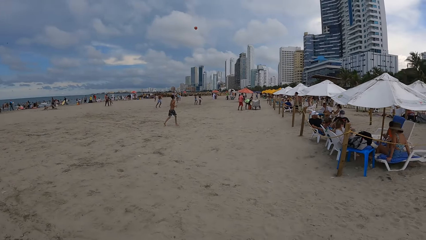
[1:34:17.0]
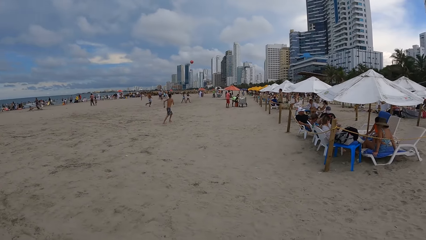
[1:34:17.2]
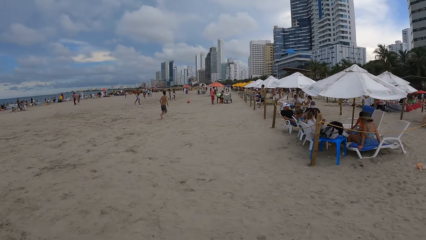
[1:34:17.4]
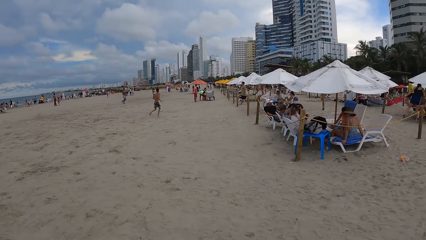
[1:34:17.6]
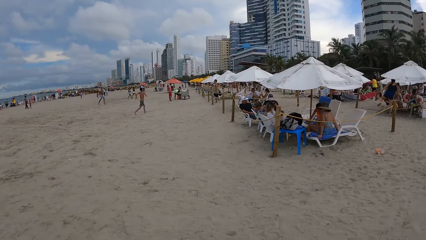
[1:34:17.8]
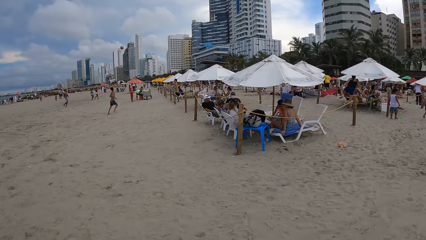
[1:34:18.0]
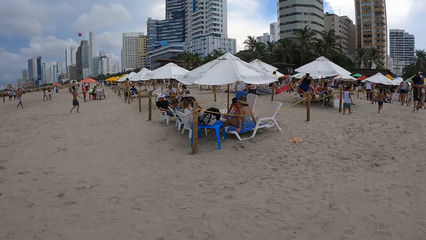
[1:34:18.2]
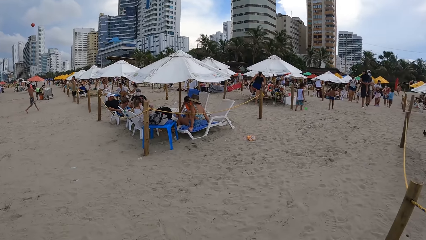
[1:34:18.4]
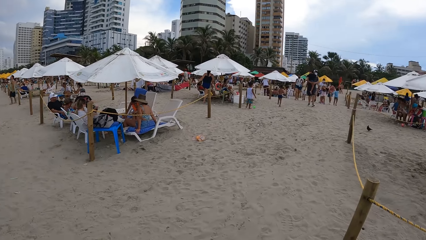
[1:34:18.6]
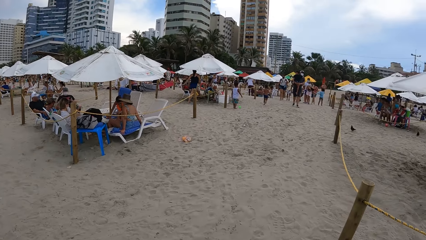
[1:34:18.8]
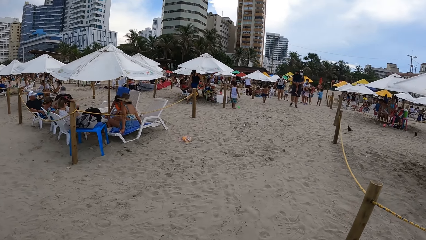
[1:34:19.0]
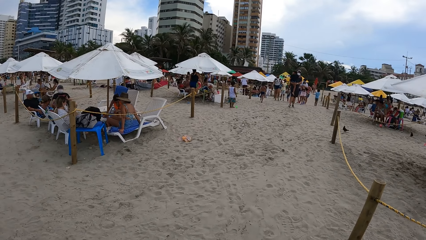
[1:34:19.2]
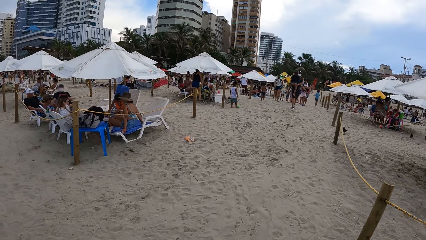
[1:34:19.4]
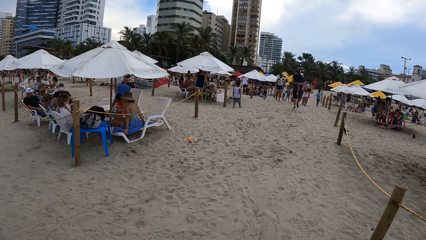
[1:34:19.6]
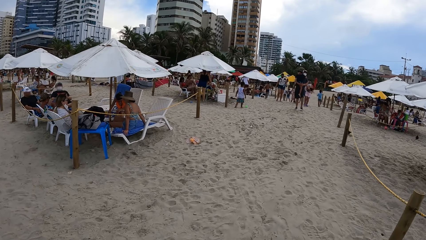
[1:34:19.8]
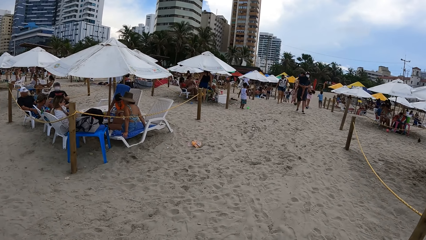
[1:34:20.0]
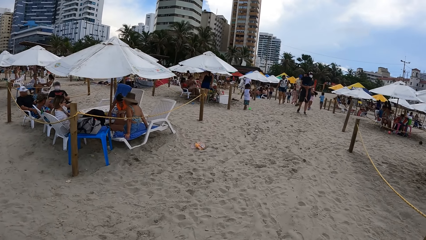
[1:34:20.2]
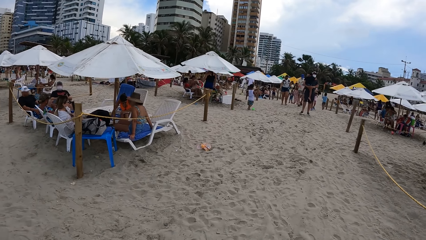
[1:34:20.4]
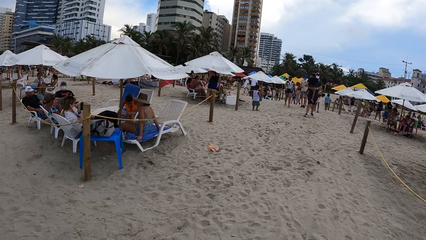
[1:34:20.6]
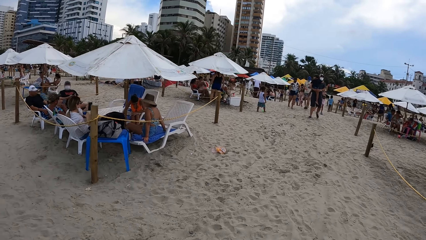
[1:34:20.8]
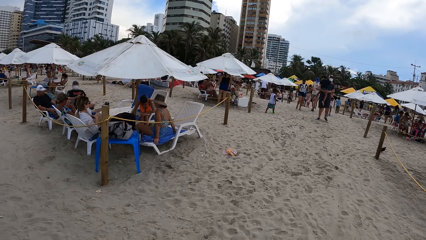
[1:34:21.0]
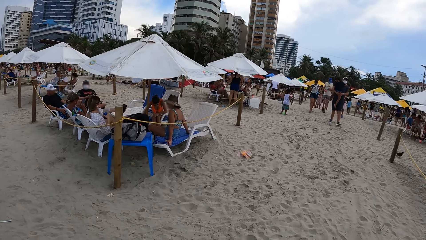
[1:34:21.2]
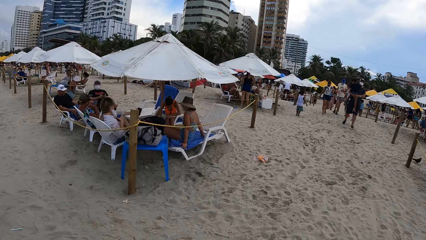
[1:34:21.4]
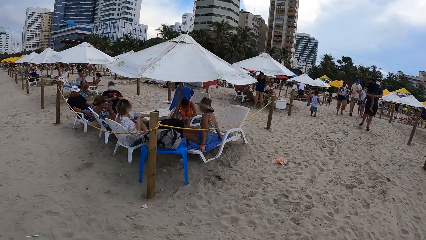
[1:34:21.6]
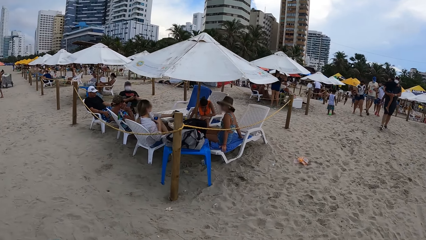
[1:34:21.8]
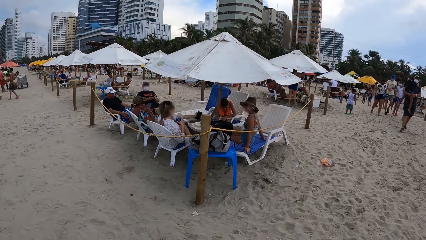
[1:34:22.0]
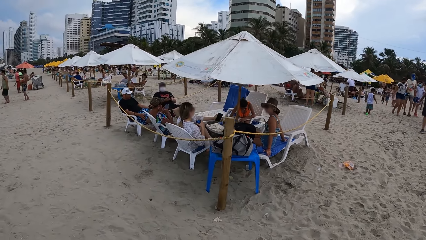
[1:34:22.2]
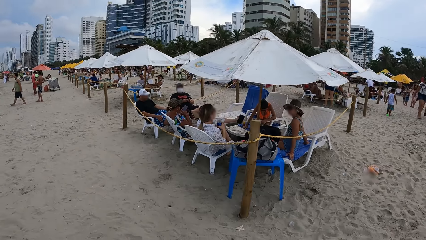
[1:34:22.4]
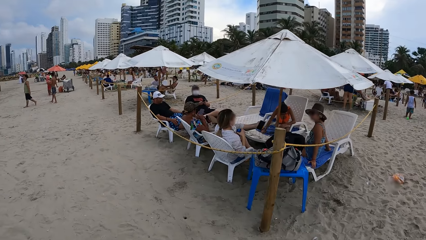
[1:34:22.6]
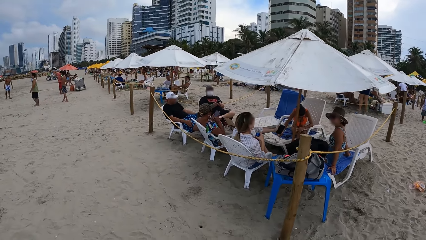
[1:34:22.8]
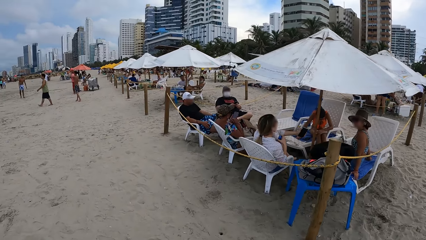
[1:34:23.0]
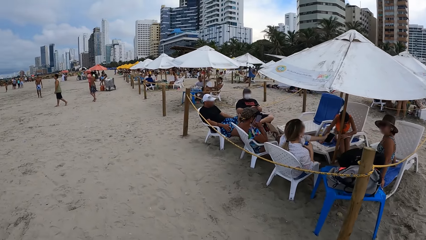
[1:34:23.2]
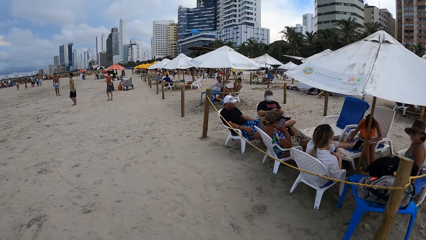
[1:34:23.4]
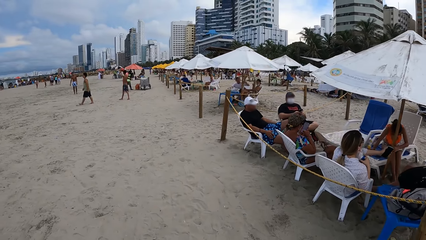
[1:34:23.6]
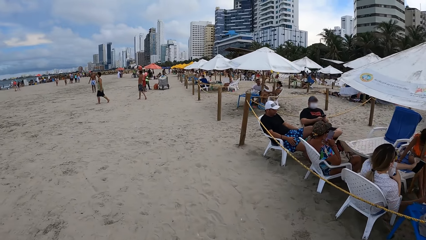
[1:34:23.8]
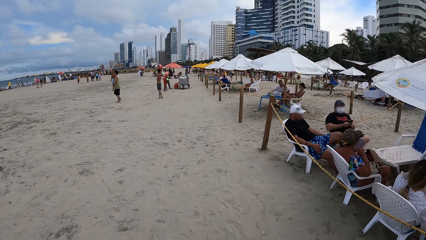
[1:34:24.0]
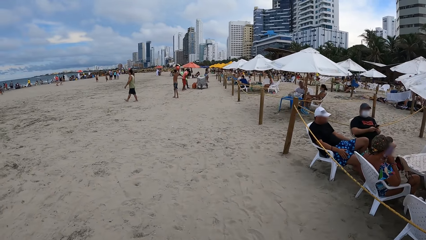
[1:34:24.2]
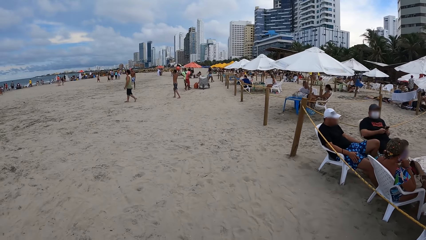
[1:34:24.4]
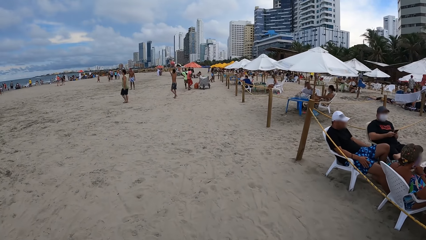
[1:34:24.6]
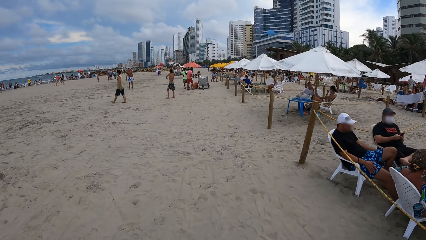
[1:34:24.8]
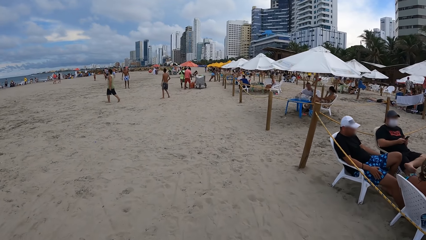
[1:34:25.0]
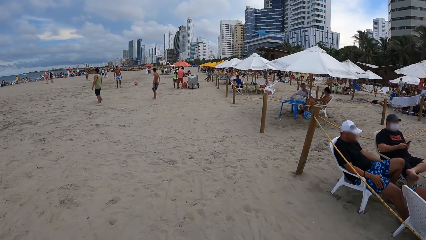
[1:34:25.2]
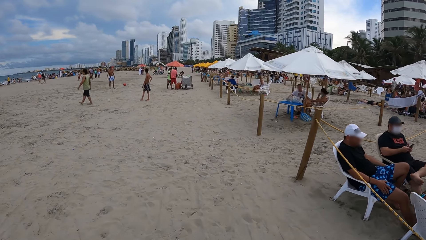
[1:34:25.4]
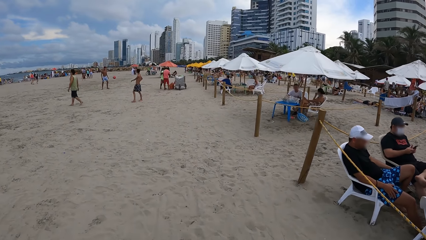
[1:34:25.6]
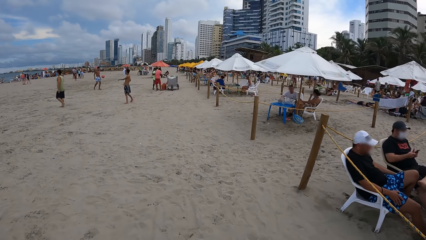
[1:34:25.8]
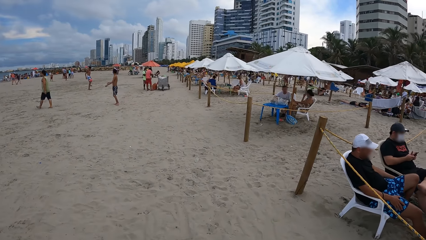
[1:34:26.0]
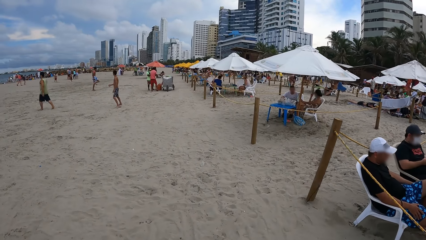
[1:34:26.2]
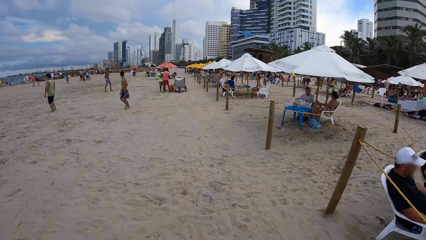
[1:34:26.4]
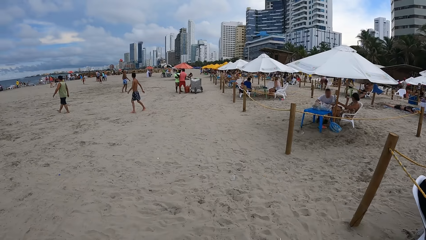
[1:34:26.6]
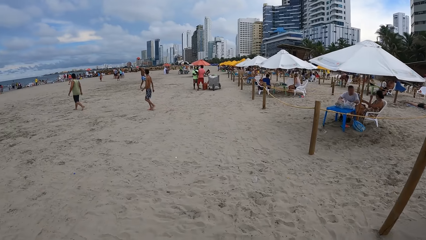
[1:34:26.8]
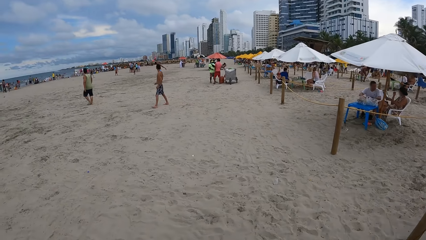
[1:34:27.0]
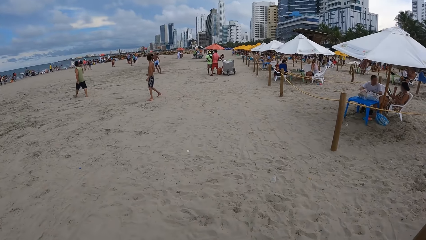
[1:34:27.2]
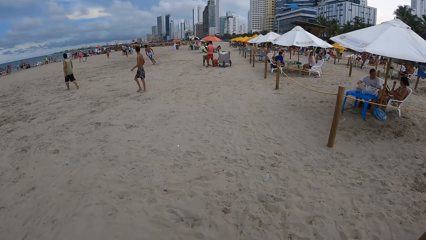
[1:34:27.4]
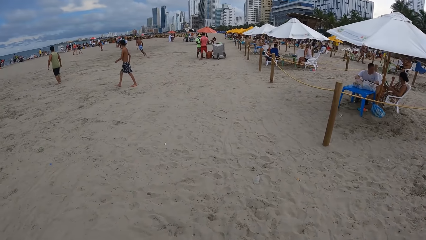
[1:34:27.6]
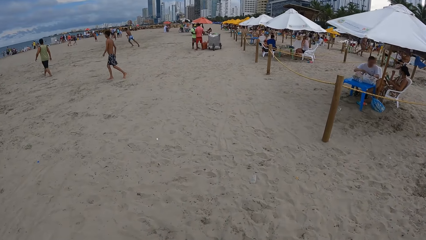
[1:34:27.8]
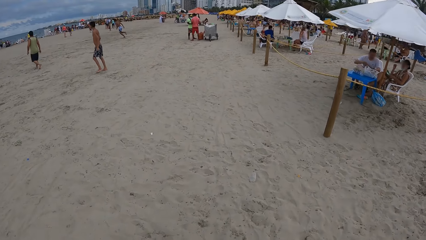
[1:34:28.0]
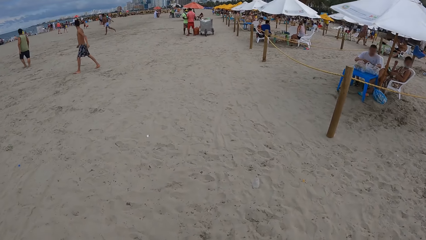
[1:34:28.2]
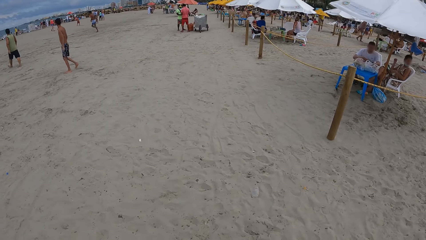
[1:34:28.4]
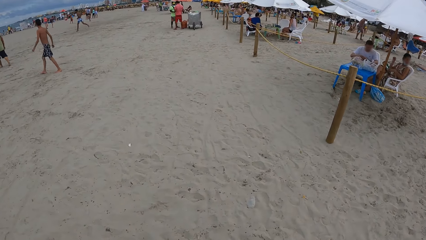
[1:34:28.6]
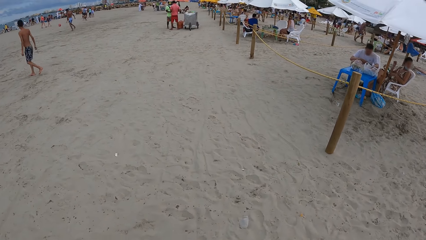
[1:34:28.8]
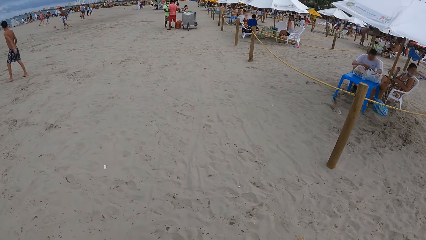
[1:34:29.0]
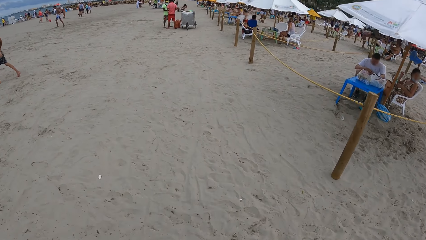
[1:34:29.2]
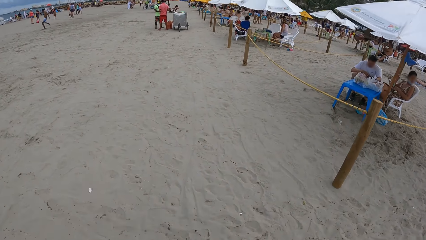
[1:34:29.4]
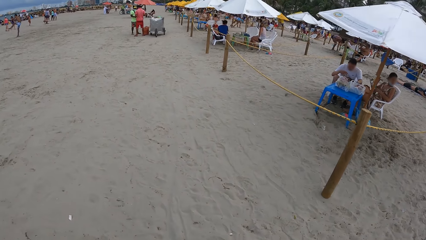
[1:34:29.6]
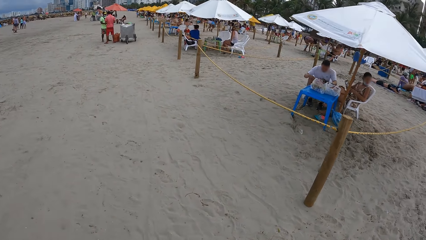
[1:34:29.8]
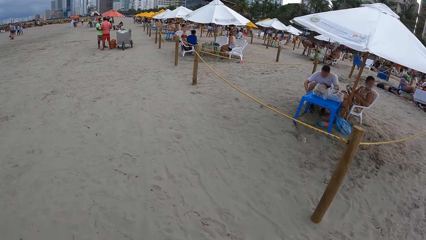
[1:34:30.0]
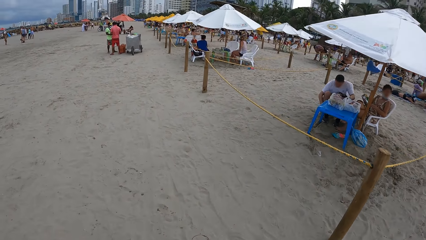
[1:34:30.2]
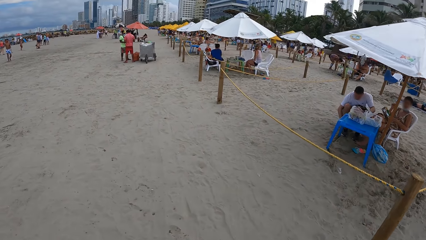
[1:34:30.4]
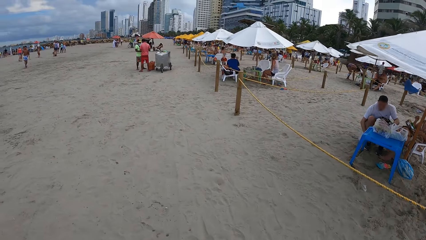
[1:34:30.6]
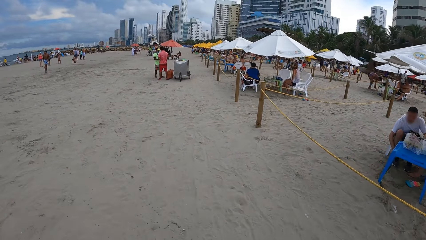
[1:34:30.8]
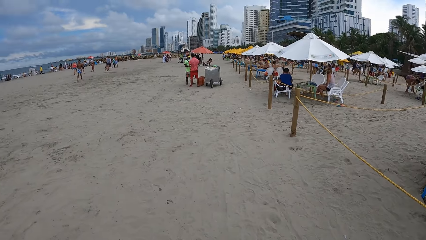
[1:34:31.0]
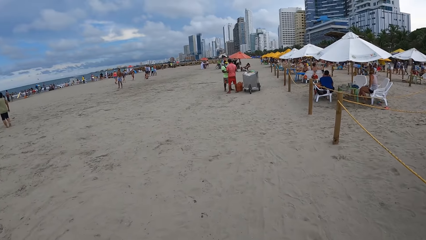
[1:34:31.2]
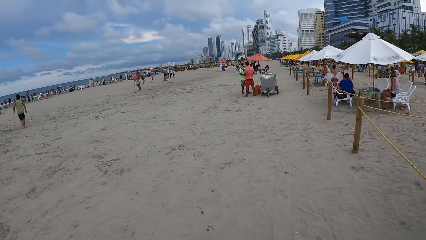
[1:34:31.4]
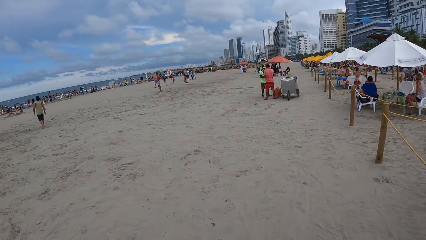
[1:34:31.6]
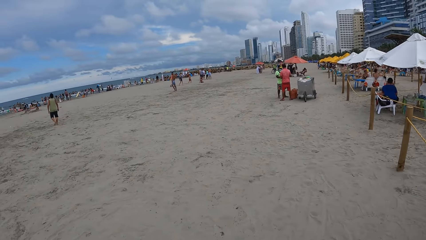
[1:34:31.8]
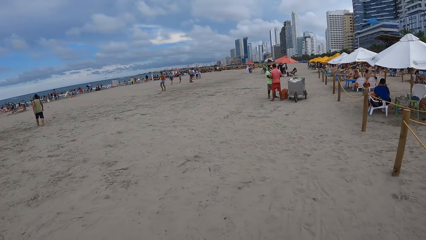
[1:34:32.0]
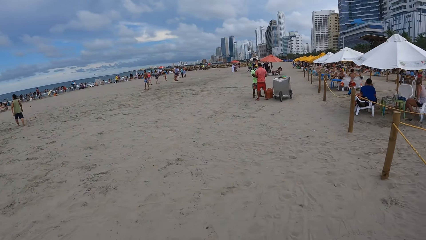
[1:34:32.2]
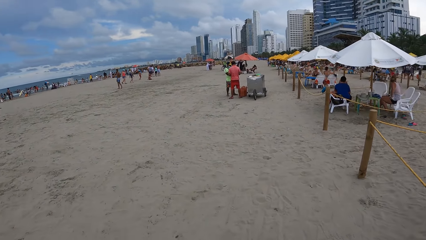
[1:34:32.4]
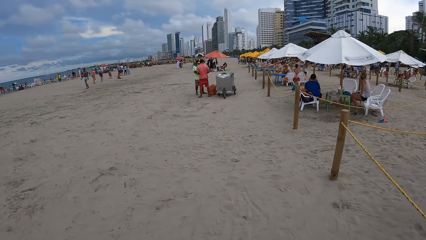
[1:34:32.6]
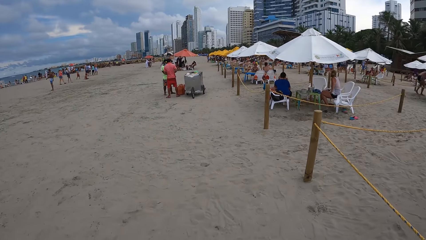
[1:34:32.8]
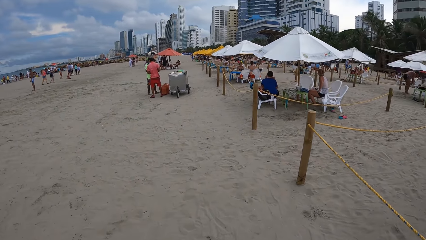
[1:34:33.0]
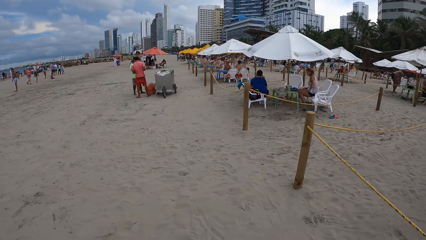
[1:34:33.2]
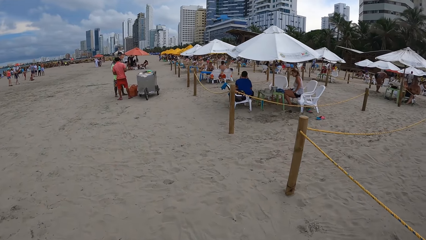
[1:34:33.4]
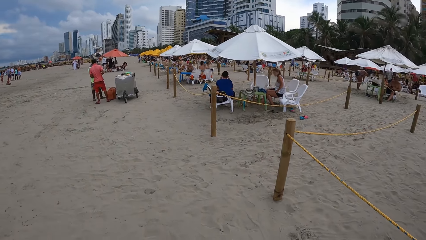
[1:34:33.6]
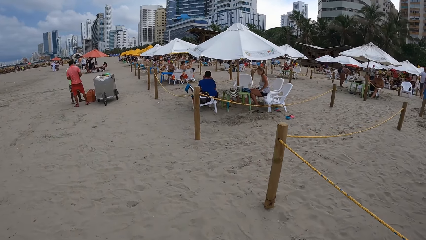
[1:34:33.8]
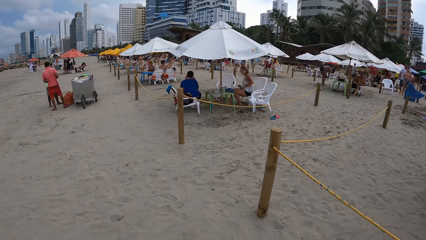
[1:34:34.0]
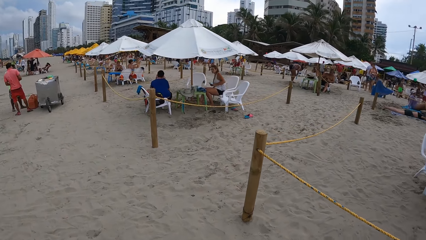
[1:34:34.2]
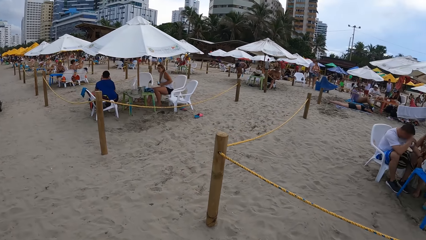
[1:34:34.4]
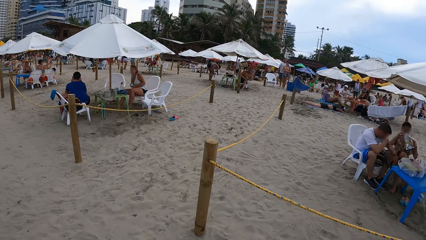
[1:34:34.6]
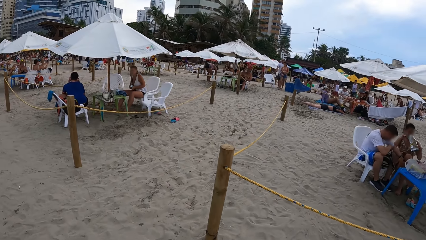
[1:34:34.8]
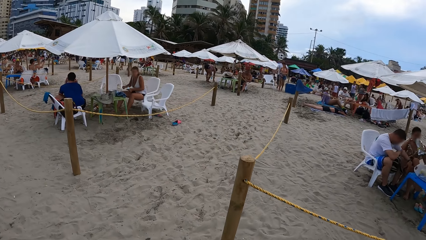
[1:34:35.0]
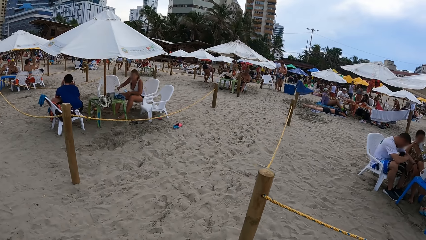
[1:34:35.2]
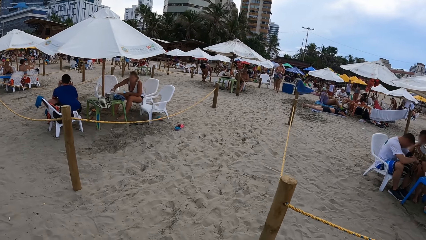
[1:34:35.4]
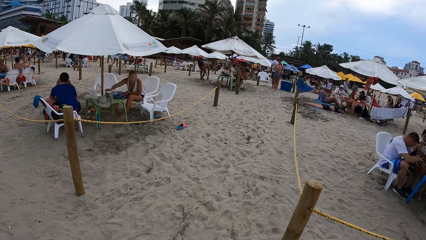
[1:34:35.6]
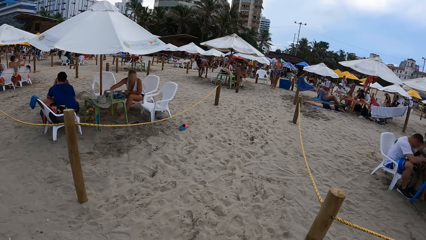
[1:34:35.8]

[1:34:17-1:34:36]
The camera wearer looks around. They look around again. They walk on the beach. They look around. They walk on the beach. They look around. They walk on the beach. They look around. They walk on the beach. They look around.
